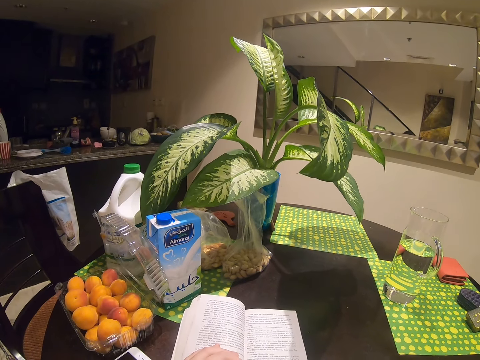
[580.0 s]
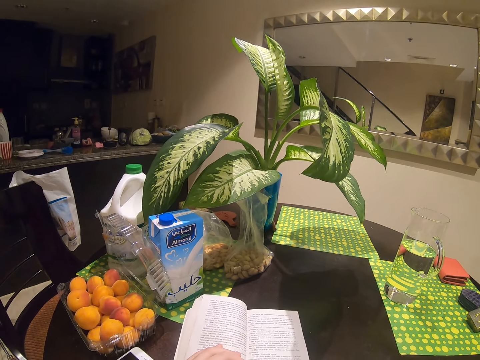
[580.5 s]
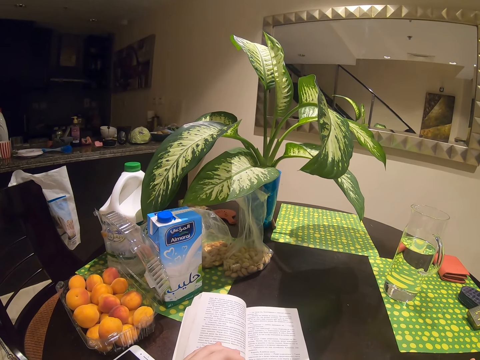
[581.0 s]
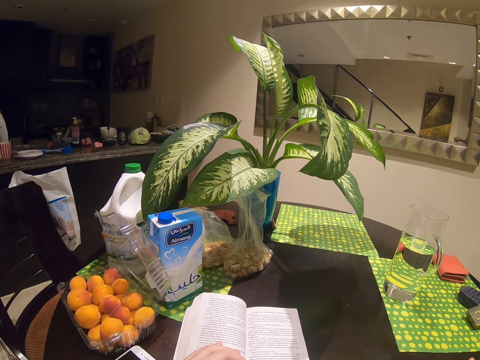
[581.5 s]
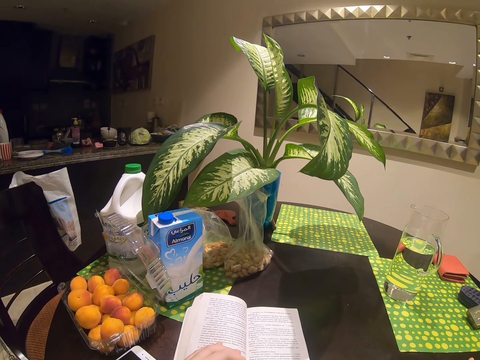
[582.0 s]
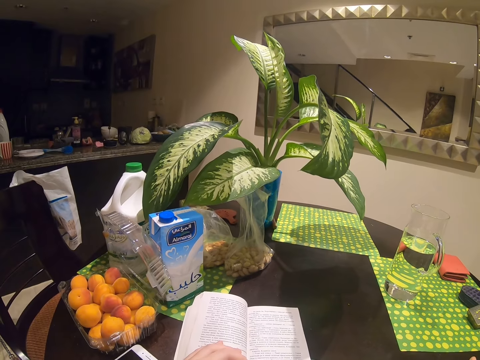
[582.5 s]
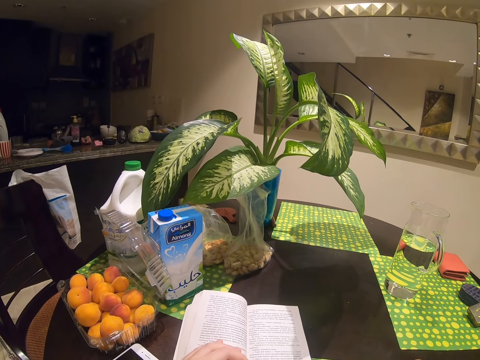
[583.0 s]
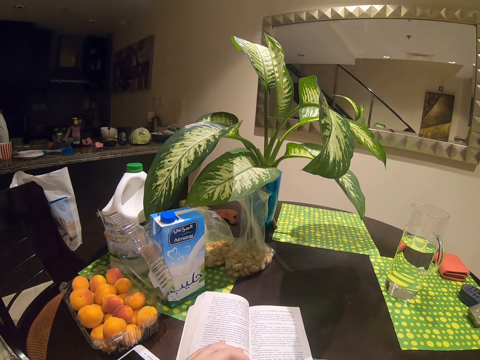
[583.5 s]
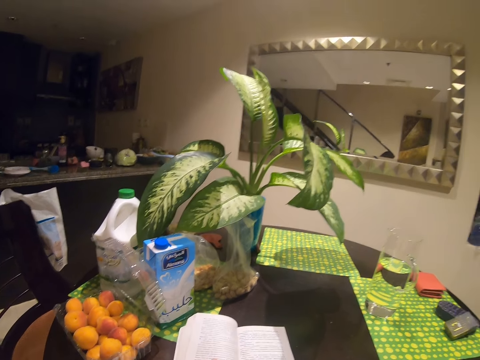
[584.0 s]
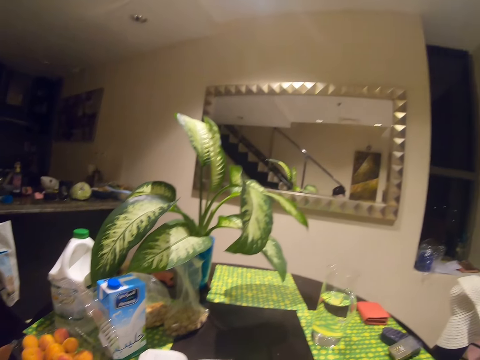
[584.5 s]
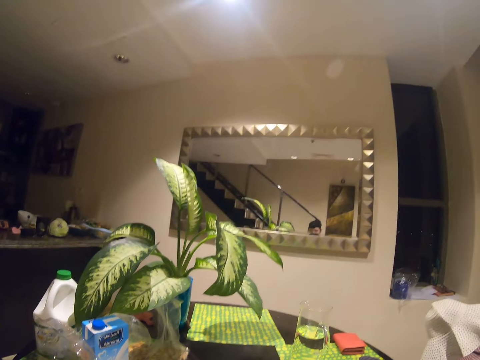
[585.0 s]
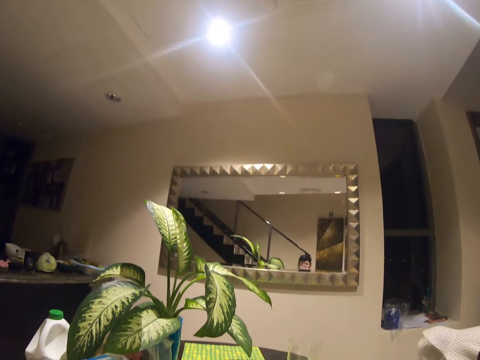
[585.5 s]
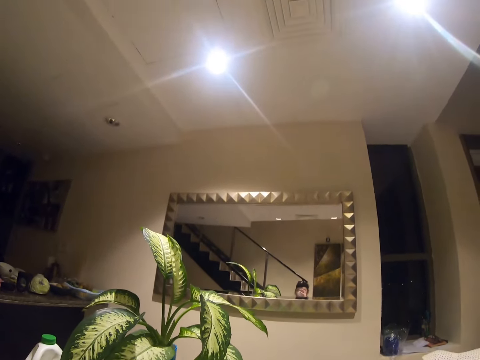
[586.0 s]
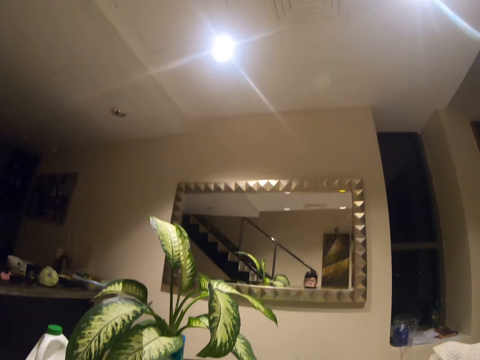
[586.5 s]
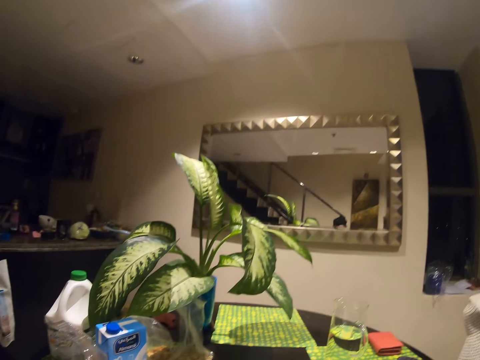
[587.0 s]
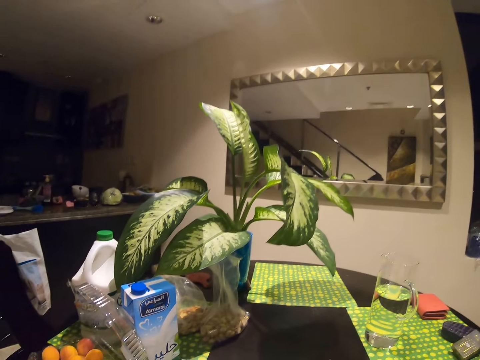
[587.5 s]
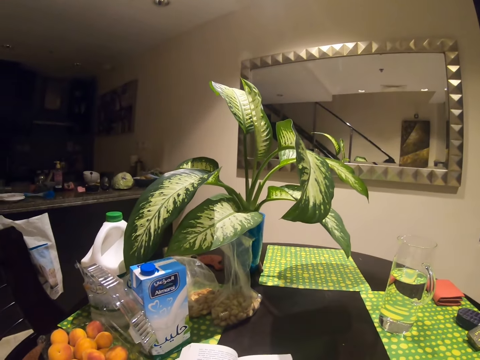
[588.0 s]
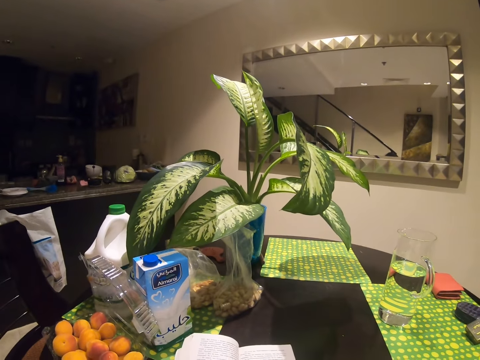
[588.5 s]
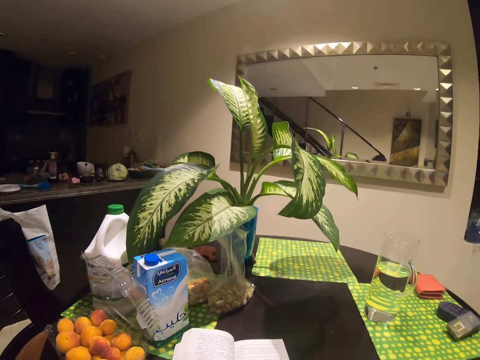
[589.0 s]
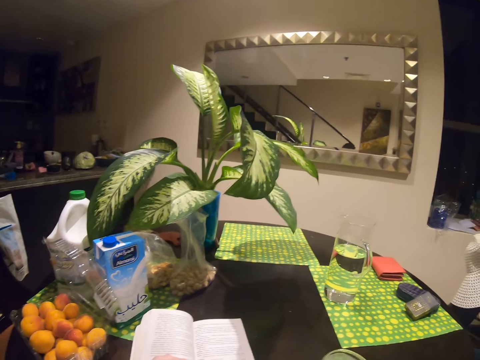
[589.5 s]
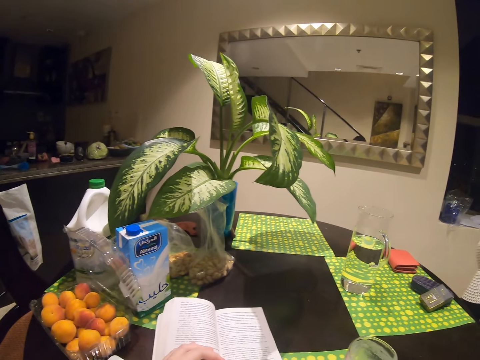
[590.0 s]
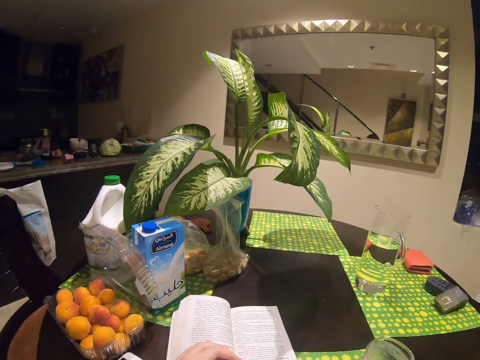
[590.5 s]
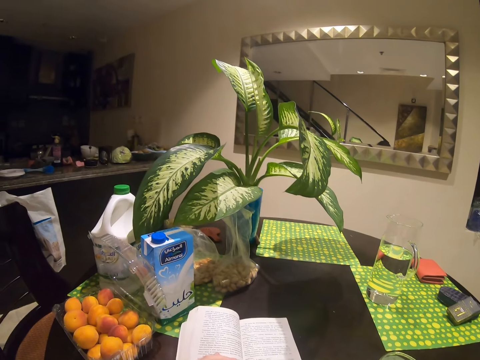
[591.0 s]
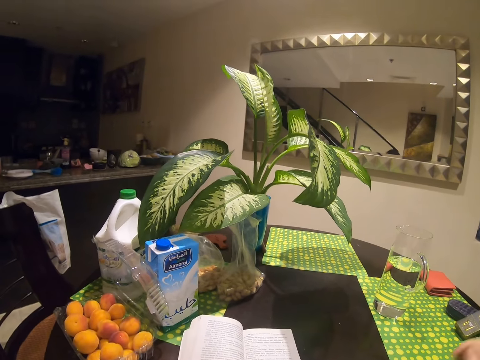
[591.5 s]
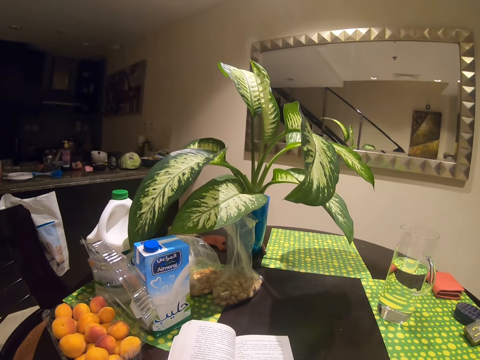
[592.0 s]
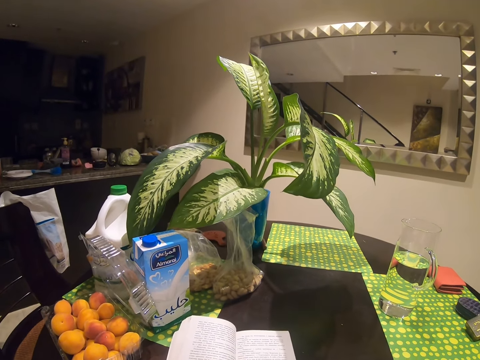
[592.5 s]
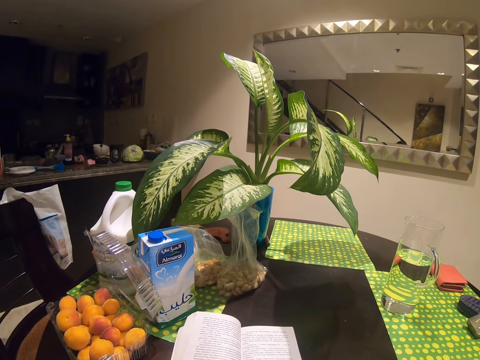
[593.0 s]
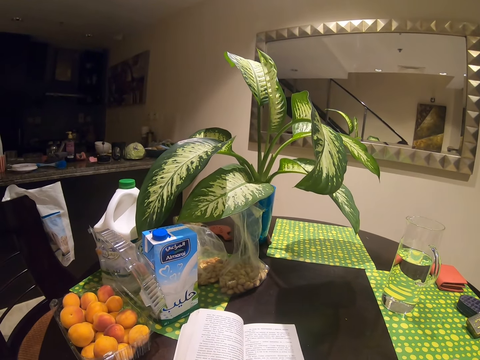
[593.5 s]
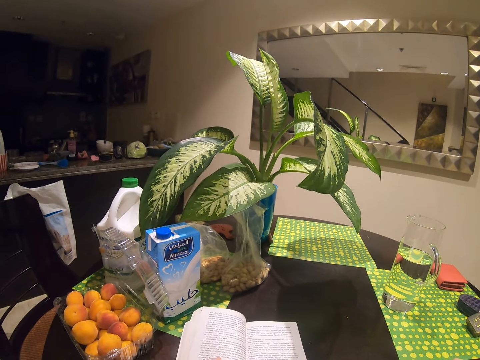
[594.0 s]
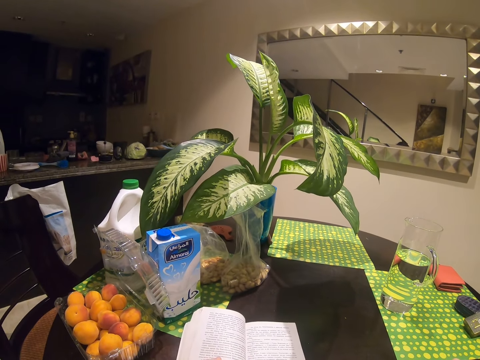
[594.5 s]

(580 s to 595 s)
The camera wearer drinks milk. They put the glass down. They read the book.

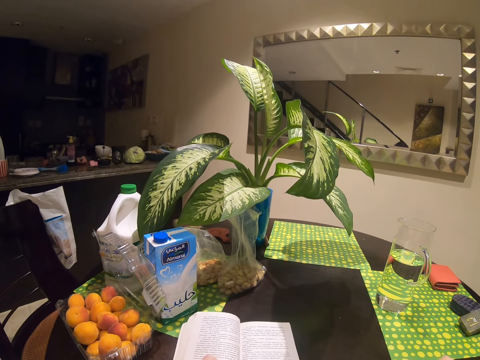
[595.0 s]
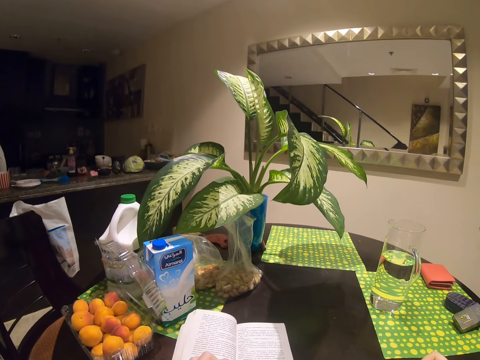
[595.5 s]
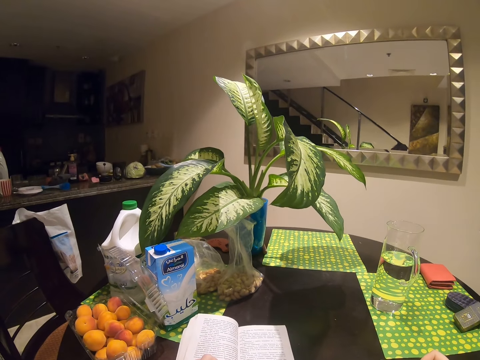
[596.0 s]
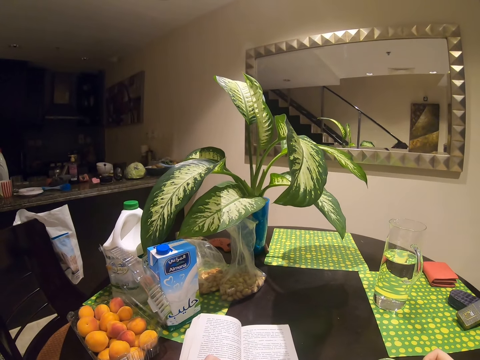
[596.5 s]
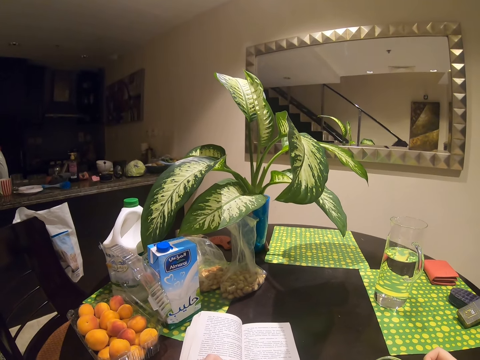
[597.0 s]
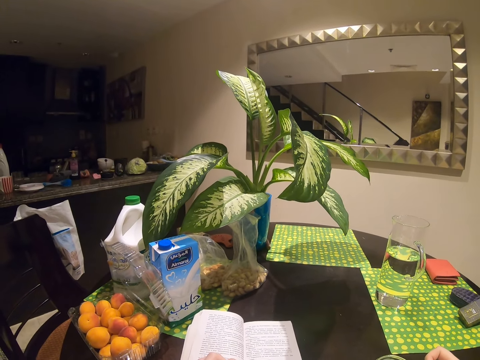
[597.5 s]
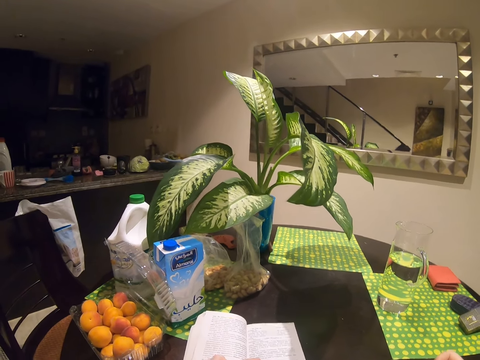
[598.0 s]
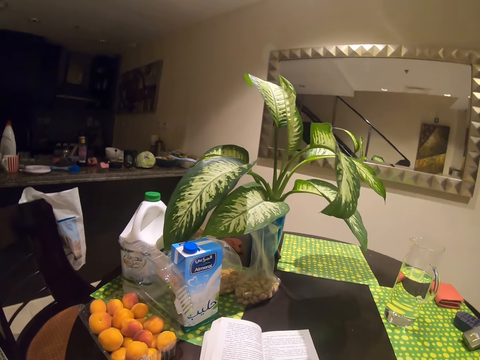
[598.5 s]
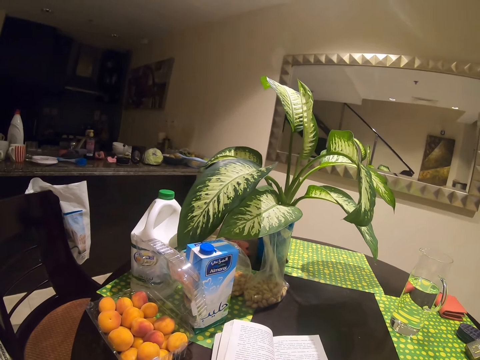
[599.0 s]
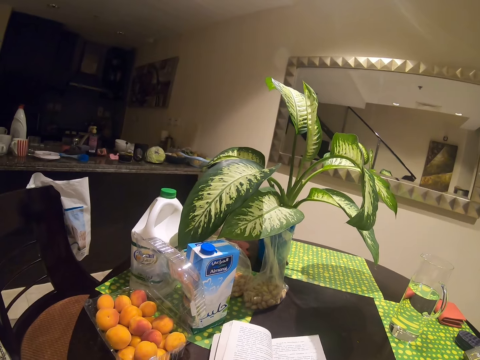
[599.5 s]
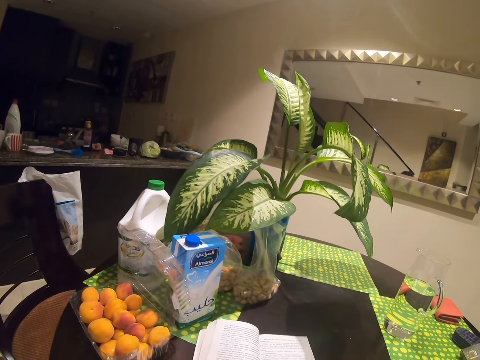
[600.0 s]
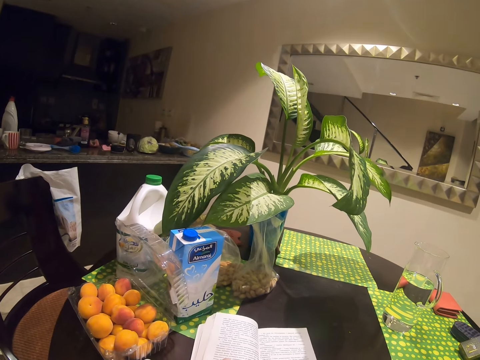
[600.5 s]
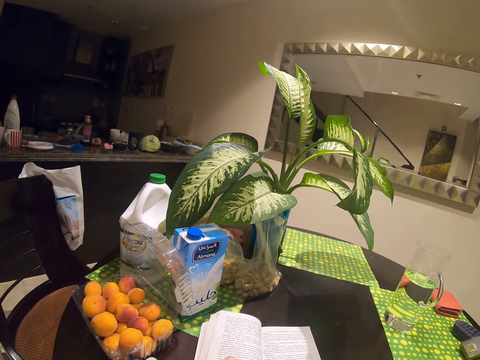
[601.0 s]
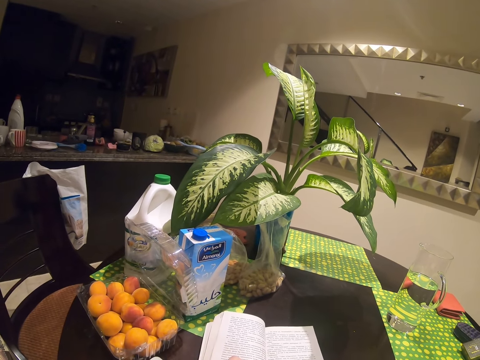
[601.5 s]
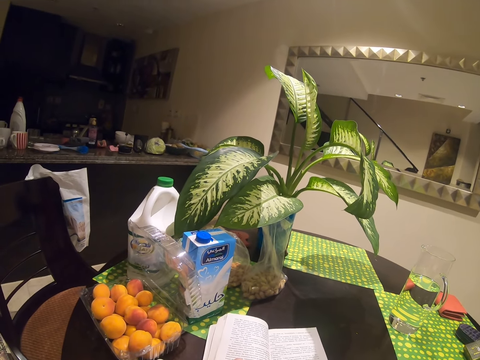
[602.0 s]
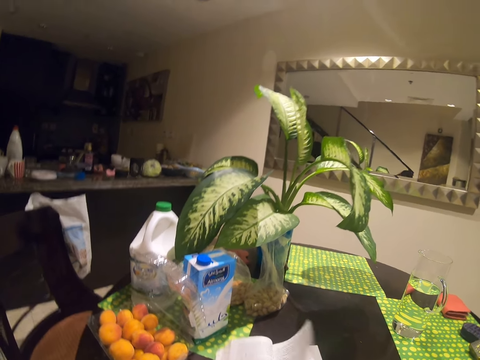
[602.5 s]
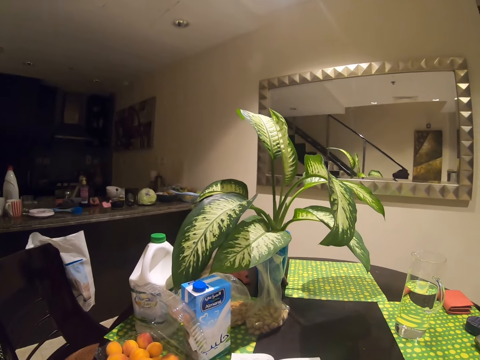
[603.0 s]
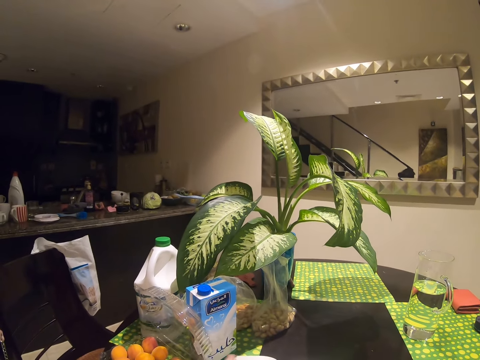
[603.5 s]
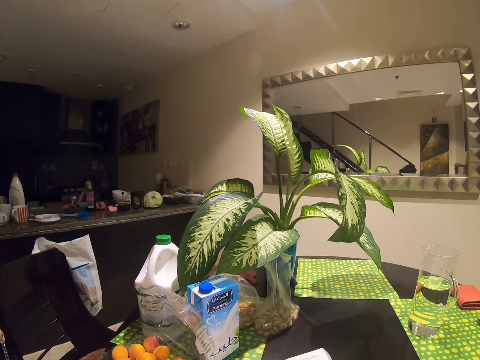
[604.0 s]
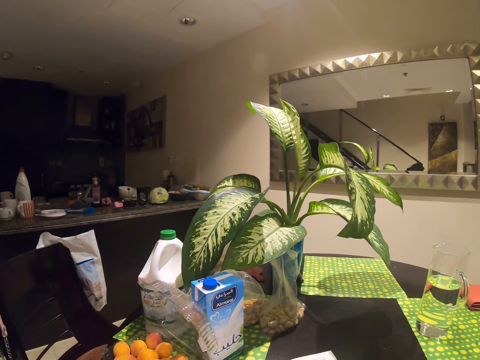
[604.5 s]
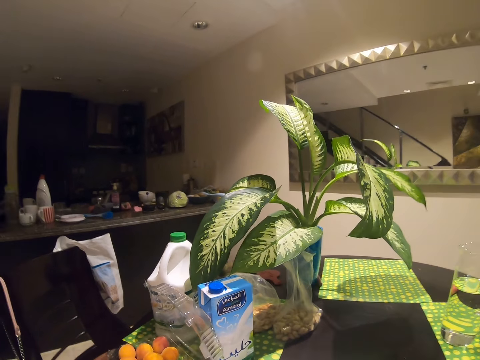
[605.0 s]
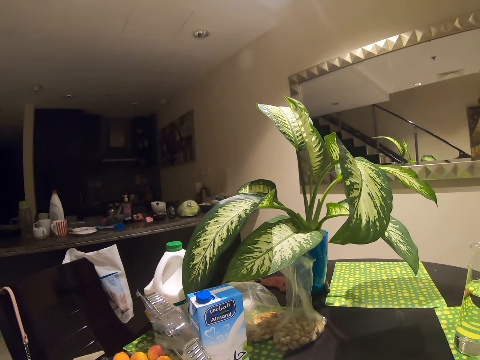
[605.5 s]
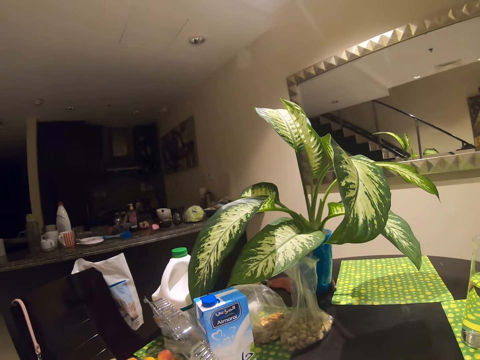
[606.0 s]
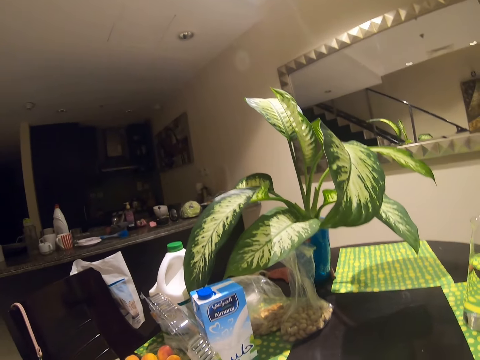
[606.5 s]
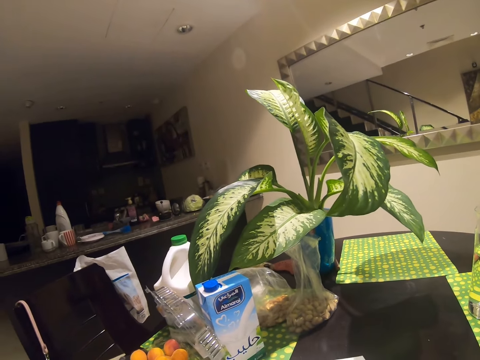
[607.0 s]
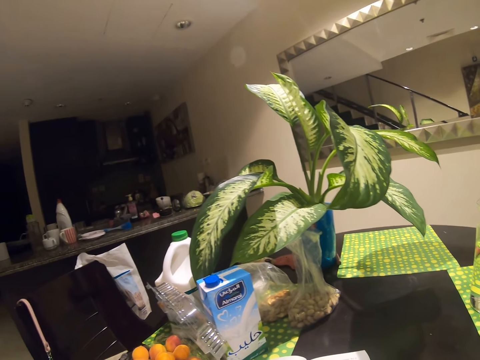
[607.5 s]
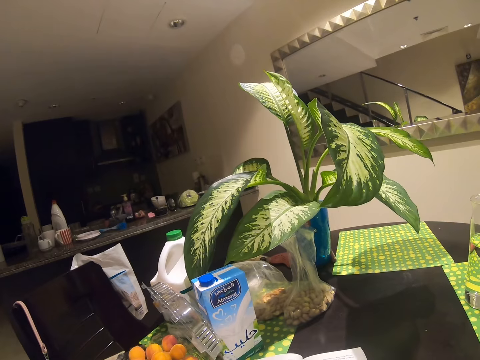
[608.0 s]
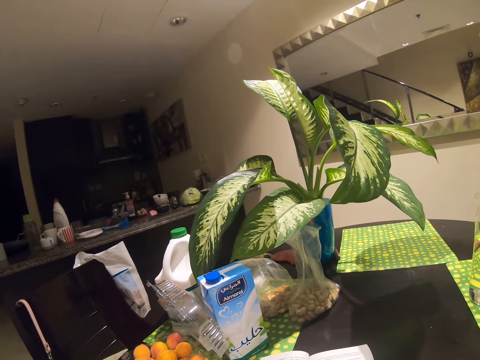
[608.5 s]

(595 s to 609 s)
The camera wearer turns the page. They read the book.
